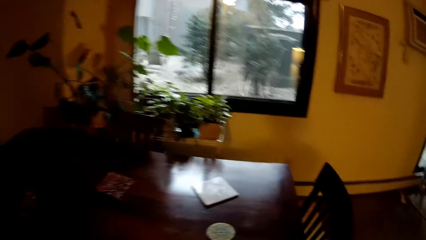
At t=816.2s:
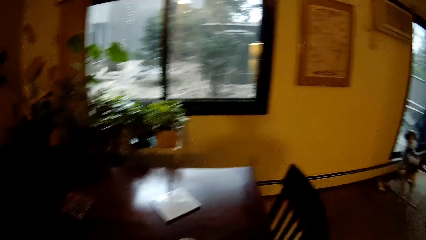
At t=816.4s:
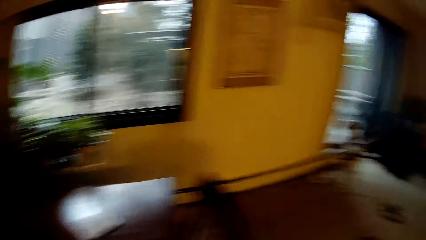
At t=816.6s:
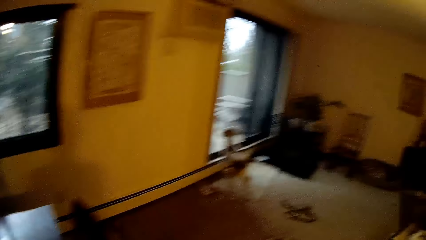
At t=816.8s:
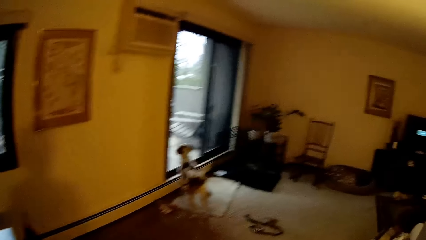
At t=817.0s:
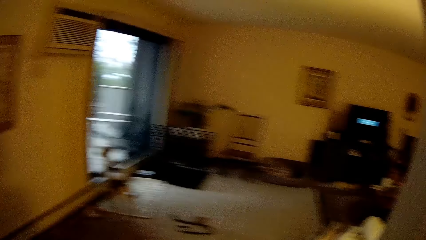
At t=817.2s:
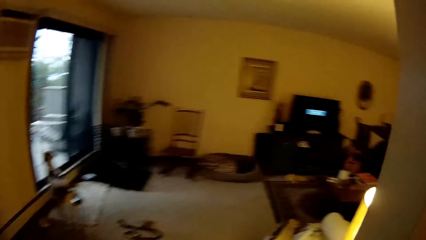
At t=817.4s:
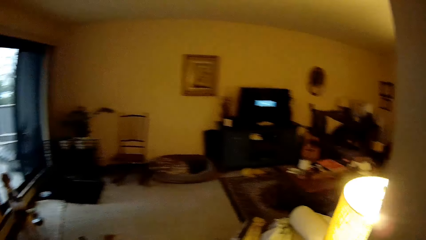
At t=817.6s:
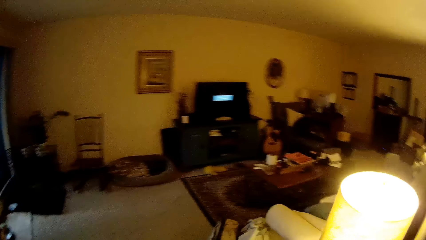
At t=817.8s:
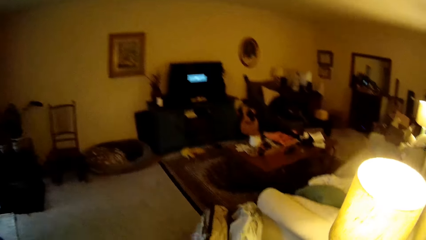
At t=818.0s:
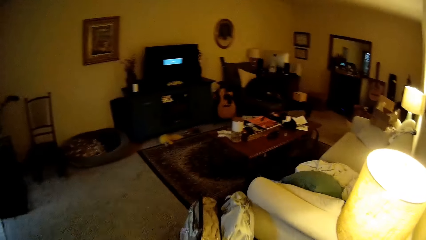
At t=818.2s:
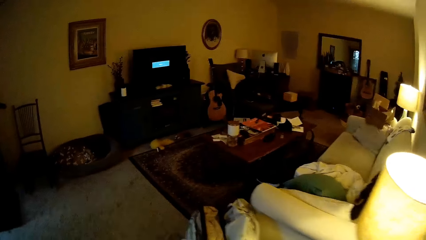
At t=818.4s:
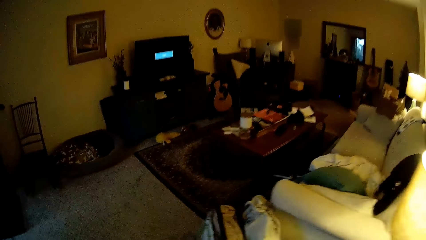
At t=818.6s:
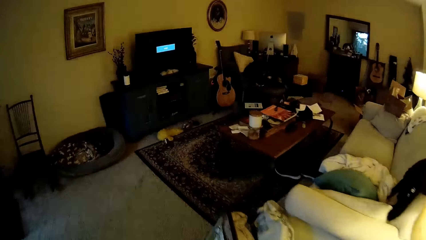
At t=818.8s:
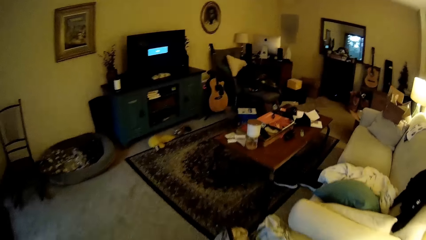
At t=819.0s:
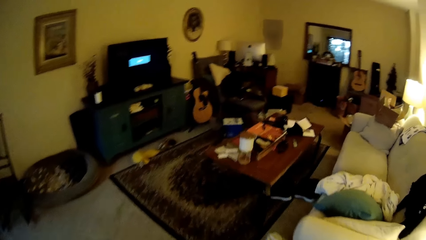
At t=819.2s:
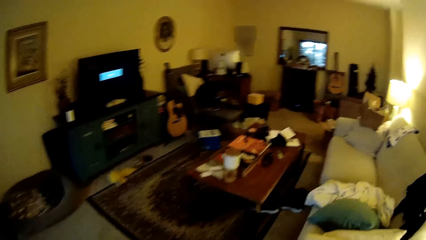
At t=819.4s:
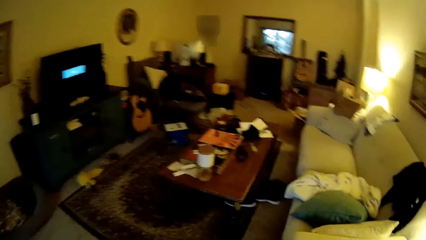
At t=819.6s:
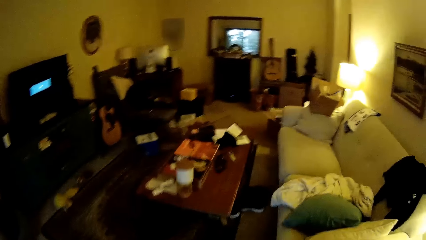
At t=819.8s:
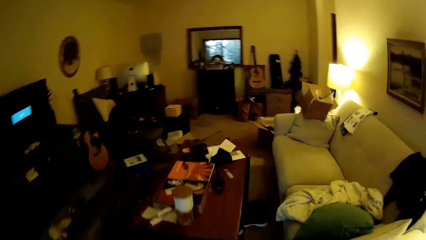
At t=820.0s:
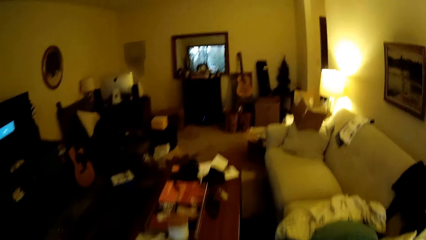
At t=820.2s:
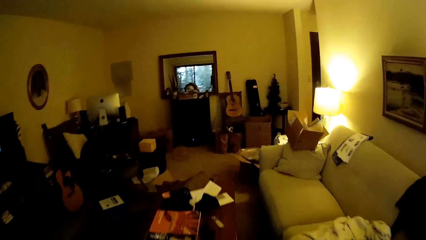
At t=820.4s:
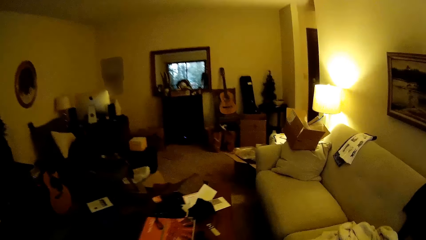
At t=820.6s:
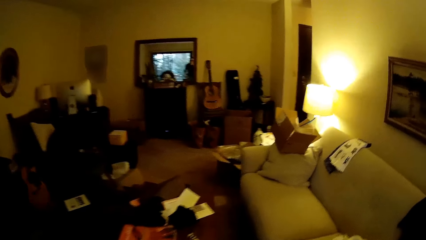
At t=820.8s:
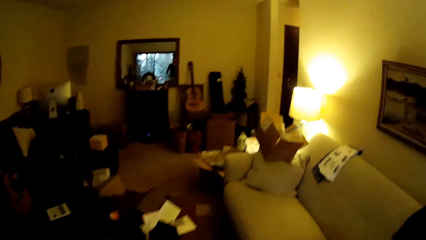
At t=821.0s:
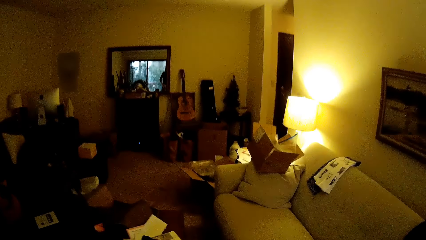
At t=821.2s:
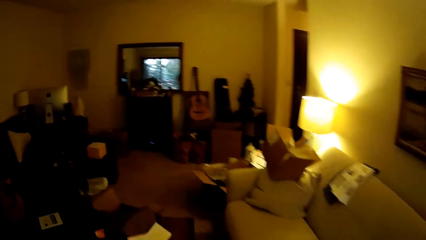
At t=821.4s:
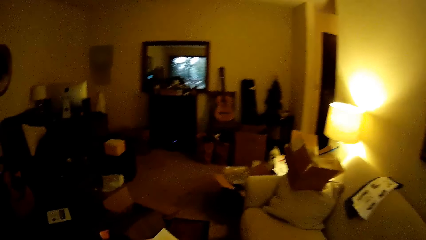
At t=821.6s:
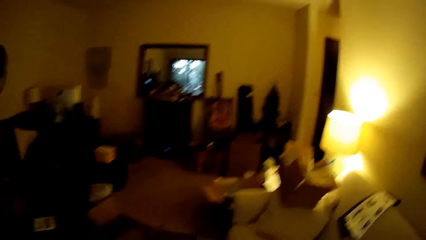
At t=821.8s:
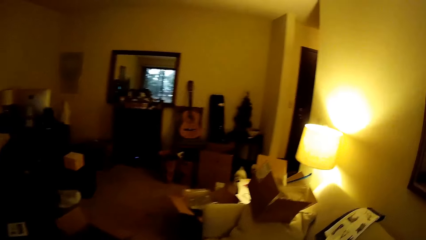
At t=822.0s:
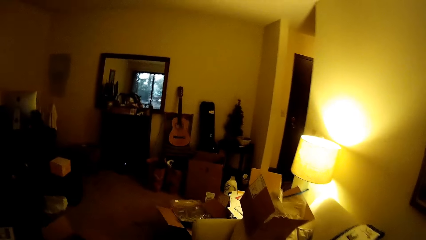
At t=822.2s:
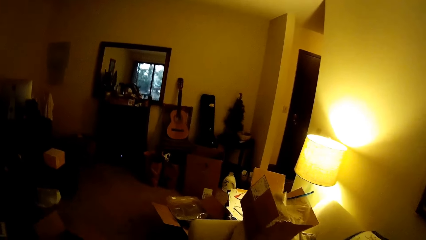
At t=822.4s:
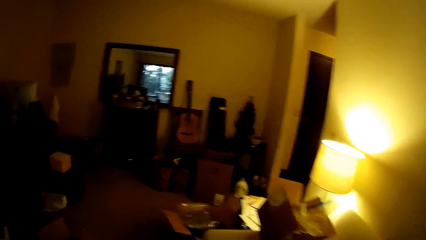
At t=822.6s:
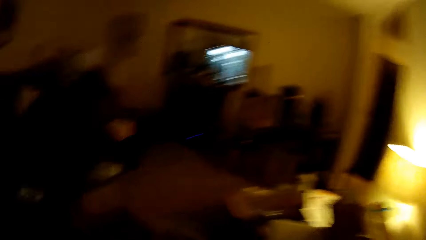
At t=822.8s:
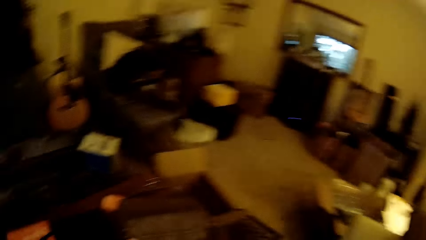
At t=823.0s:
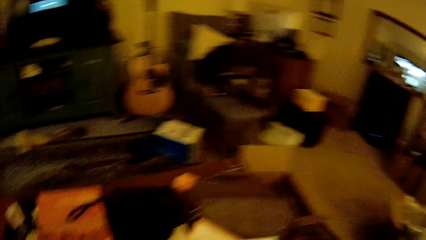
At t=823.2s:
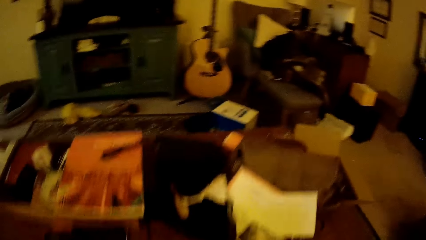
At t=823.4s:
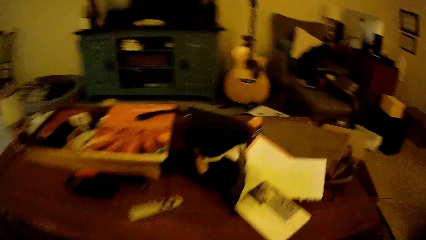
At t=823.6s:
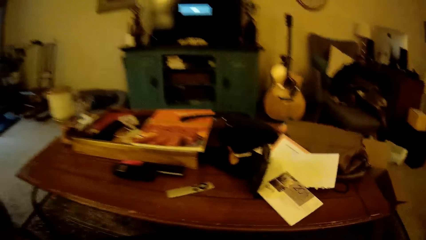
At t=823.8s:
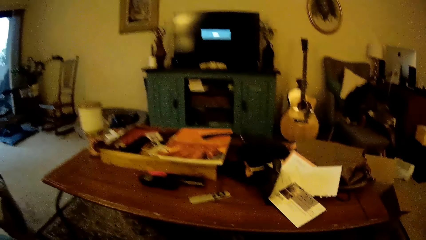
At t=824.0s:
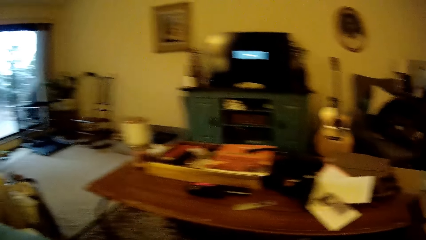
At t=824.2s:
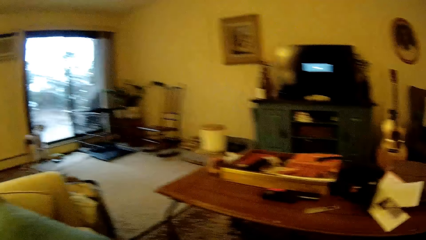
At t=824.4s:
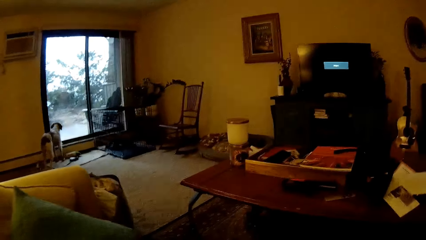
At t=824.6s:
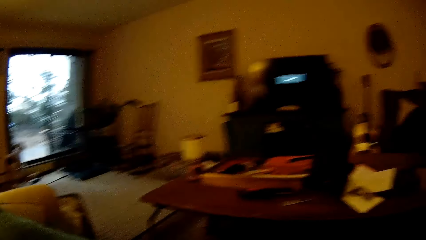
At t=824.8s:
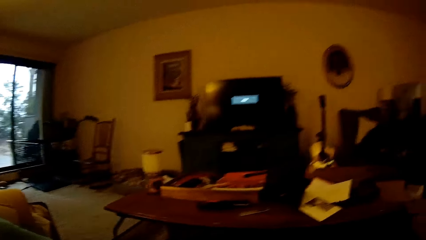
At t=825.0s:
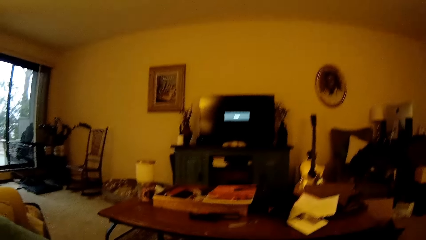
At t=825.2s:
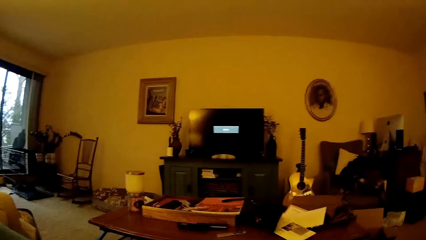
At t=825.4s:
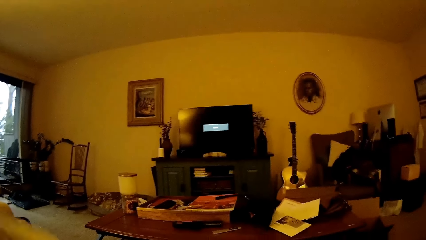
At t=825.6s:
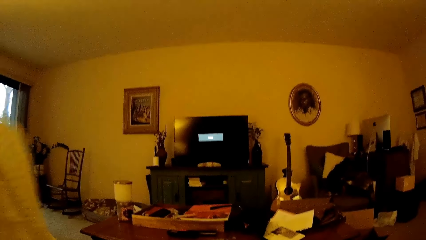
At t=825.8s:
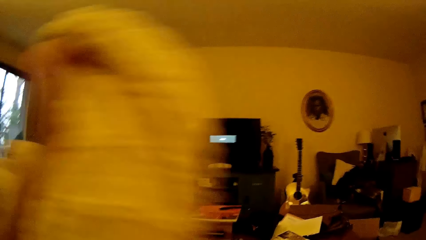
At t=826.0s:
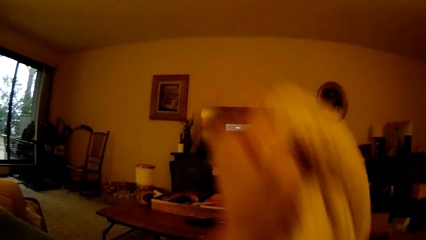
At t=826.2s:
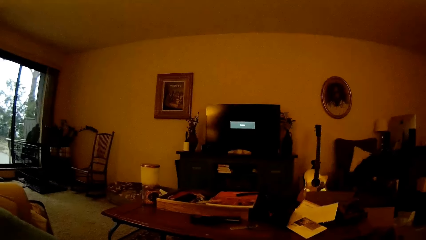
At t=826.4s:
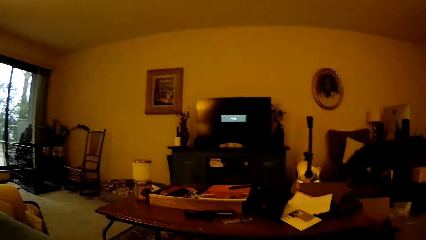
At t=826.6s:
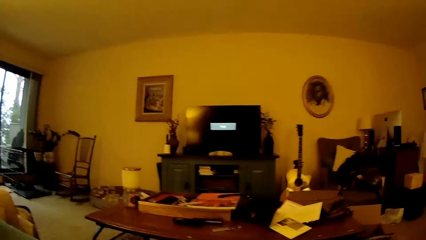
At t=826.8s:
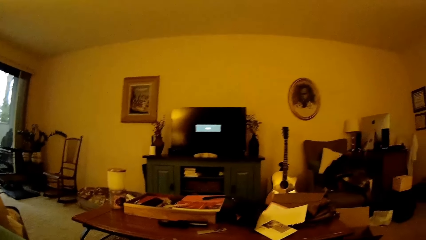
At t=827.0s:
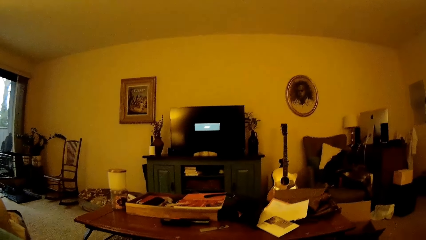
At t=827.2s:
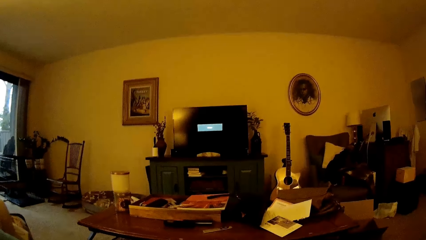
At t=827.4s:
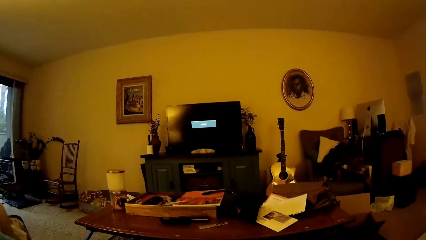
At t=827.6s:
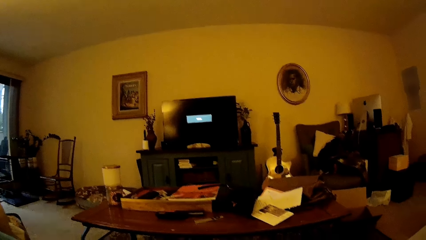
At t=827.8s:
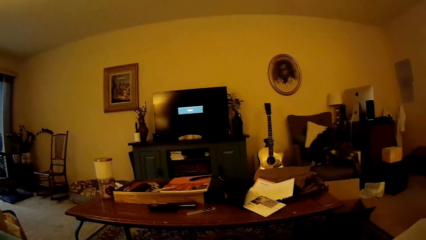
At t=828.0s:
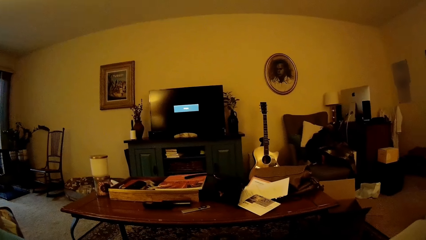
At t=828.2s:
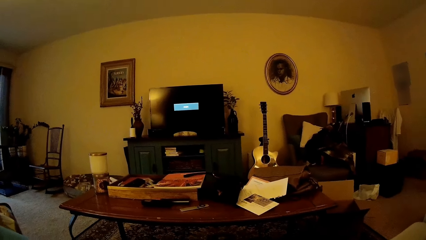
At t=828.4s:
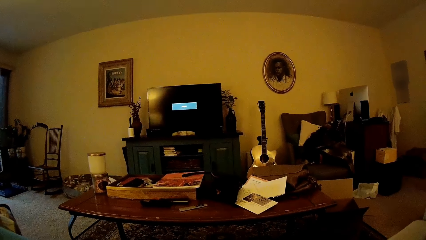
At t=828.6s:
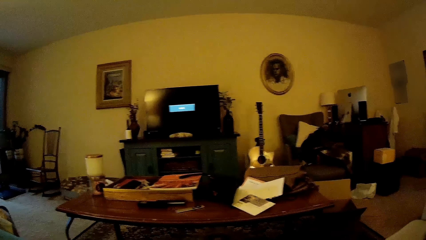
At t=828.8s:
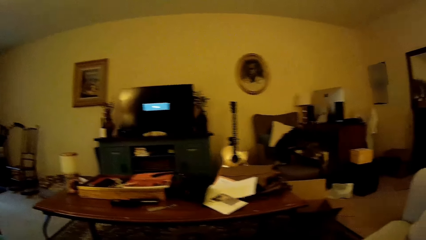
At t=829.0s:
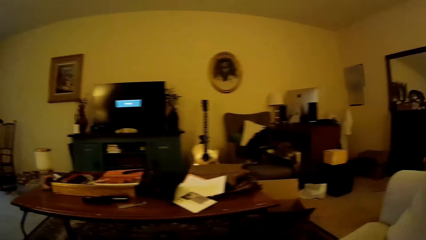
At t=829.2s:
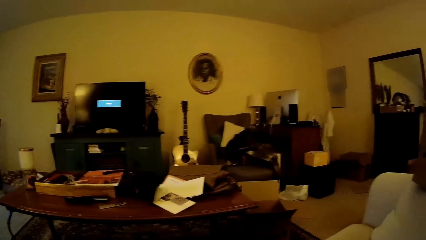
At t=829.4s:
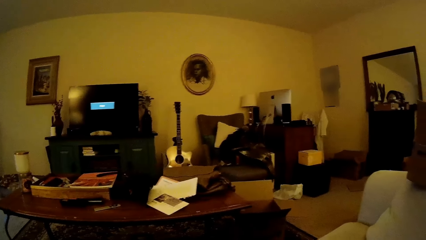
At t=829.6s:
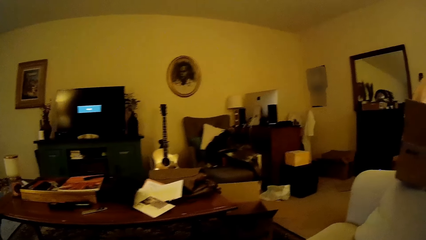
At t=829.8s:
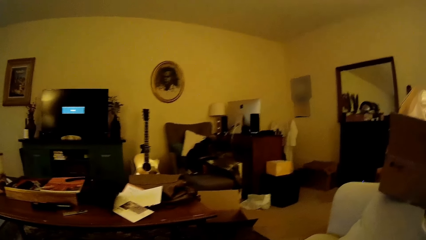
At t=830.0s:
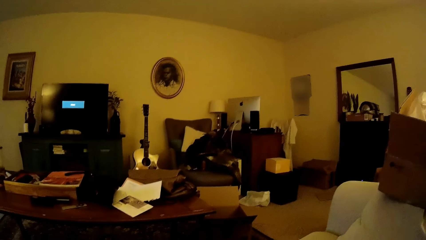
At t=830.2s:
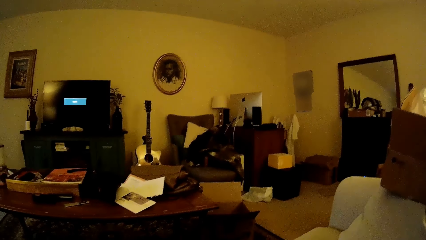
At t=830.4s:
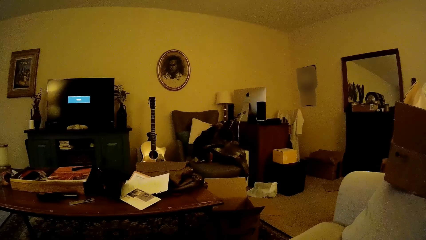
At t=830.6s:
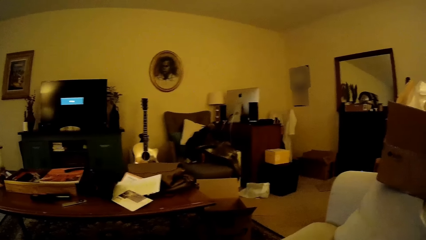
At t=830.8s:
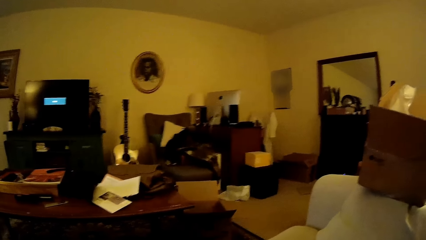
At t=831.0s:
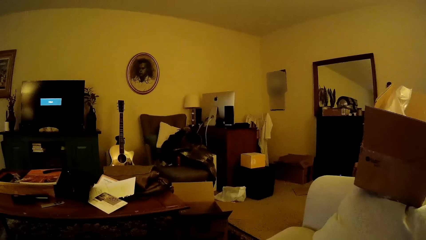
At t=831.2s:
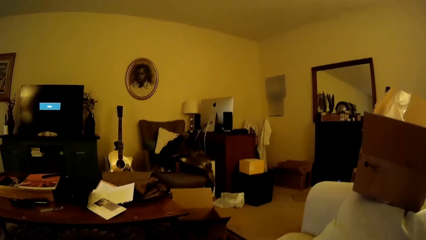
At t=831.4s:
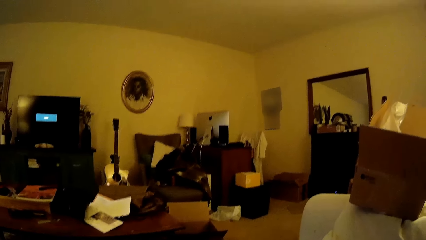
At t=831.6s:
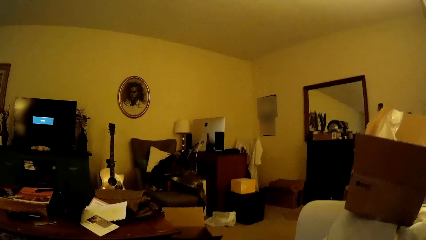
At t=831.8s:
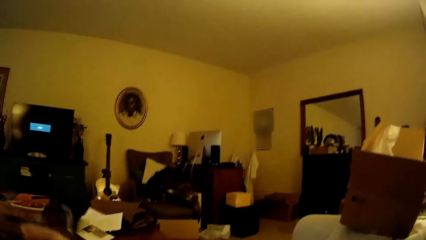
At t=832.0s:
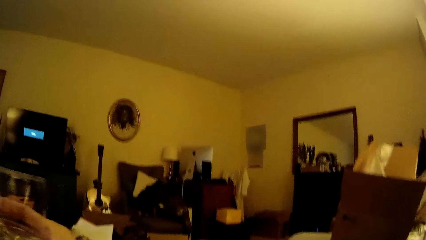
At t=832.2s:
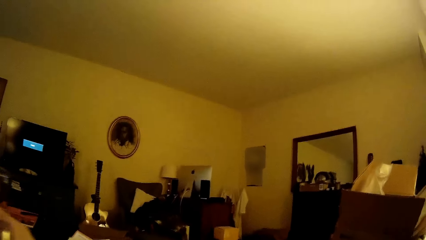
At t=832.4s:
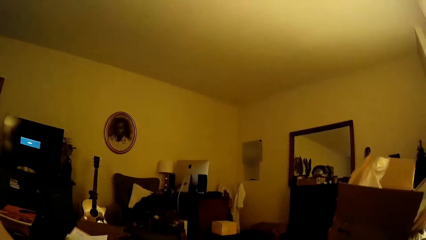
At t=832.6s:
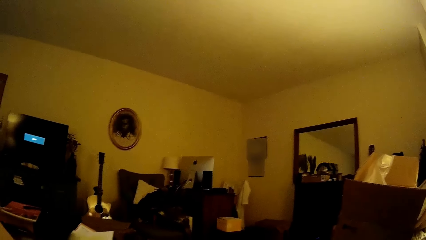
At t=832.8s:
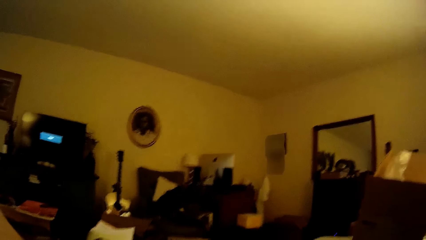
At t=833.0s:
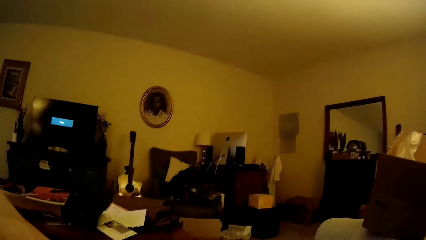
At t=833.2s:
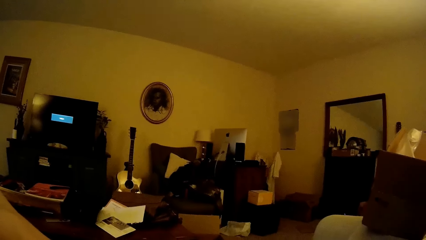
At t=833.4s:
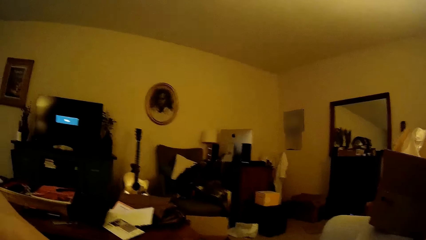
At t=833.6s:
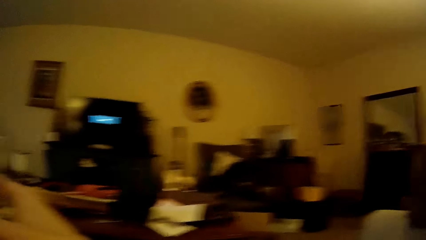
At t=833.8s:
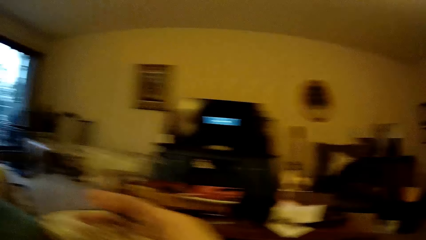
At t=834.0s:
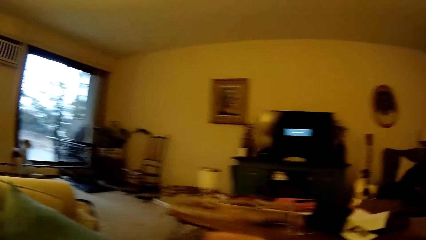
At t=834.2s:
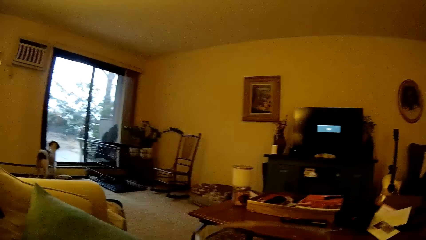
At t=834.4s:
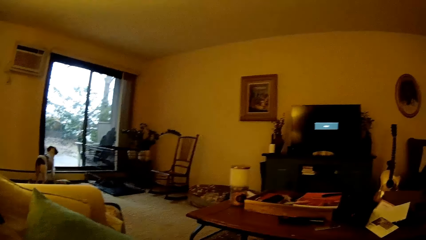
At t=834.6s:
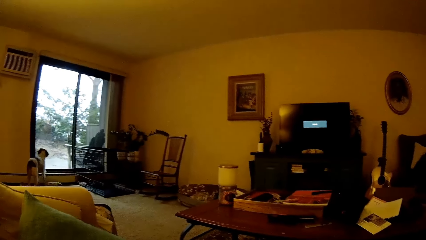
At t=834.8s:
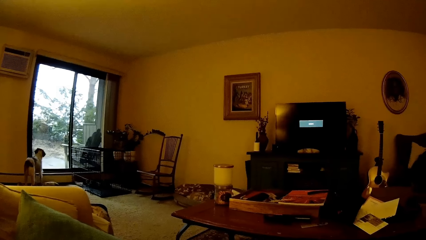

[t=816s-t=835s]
The camera wearer walks to the sitting room. She sits on a couch in the sitting room. She raises a cloth with her left hand. She looks around. She raises a glass cup with her right hand.
